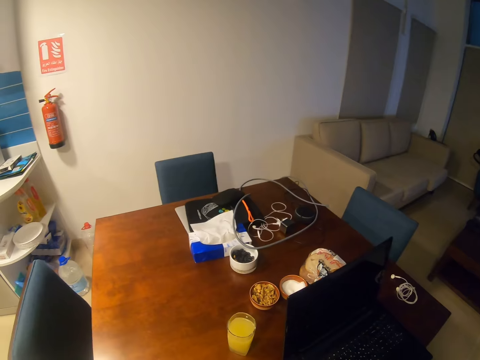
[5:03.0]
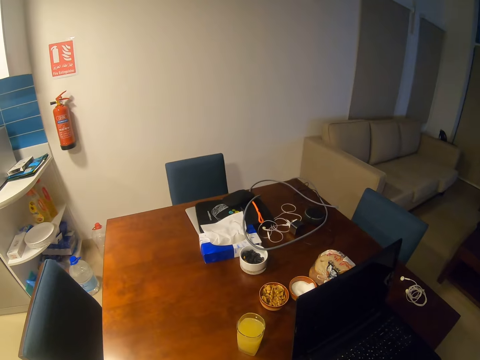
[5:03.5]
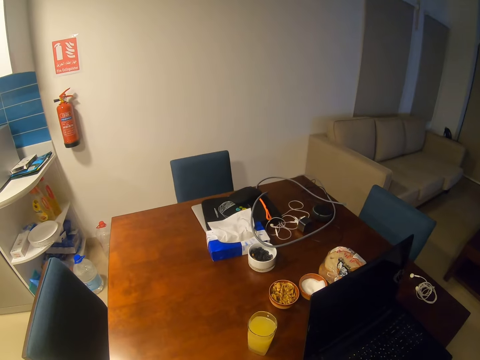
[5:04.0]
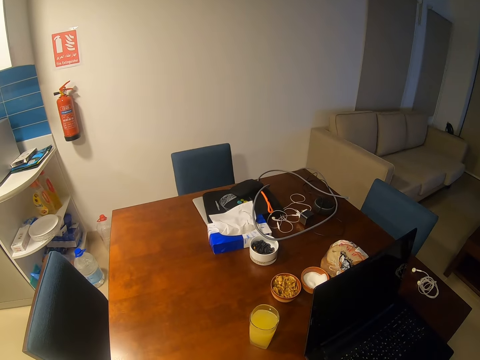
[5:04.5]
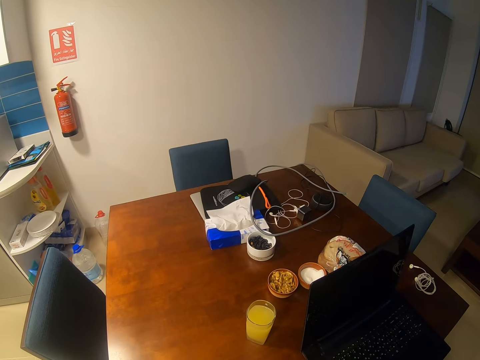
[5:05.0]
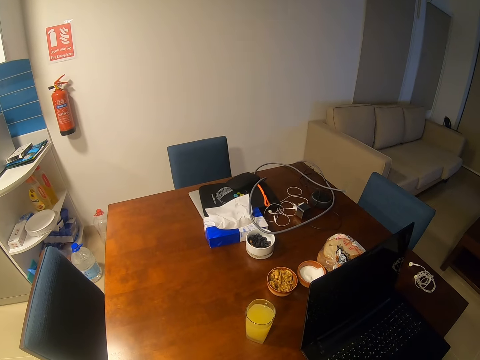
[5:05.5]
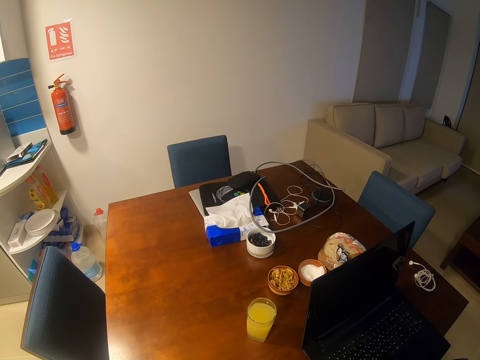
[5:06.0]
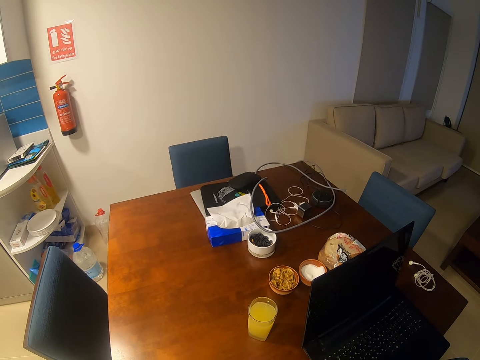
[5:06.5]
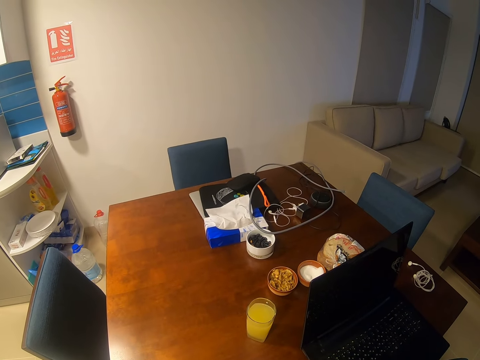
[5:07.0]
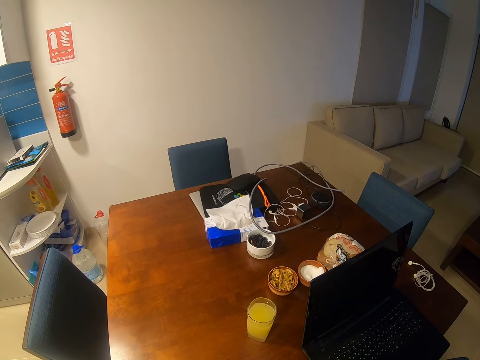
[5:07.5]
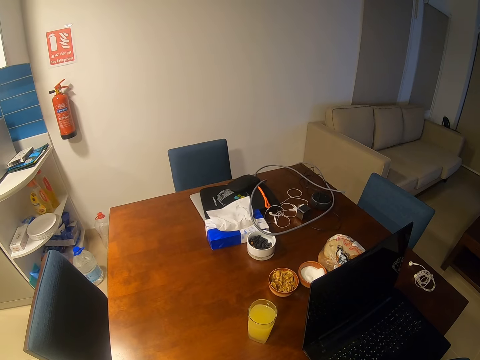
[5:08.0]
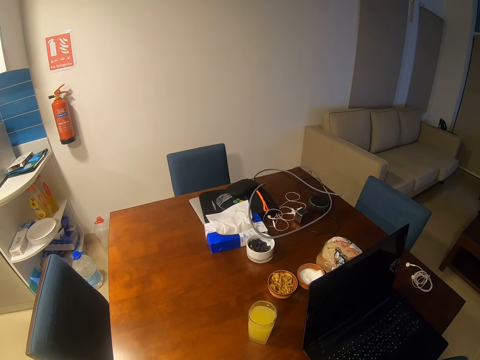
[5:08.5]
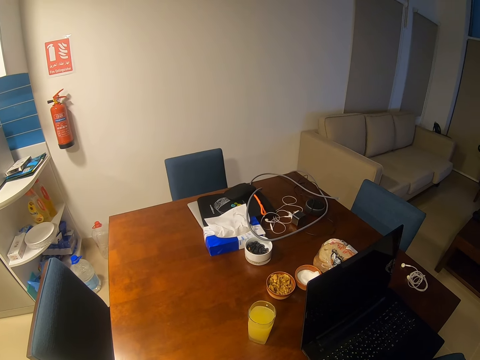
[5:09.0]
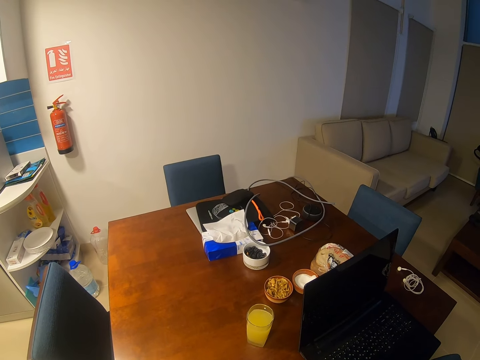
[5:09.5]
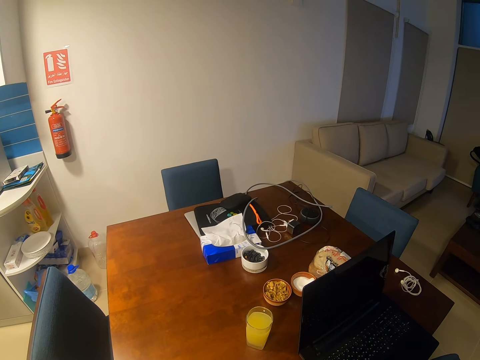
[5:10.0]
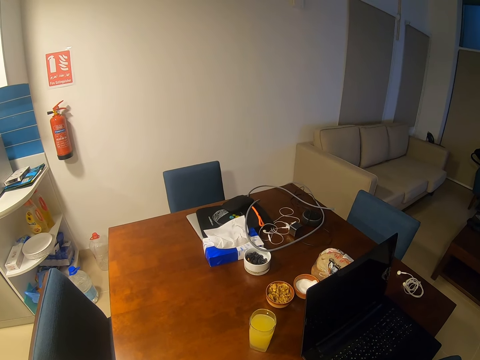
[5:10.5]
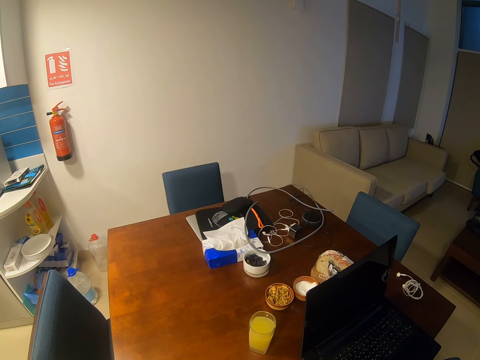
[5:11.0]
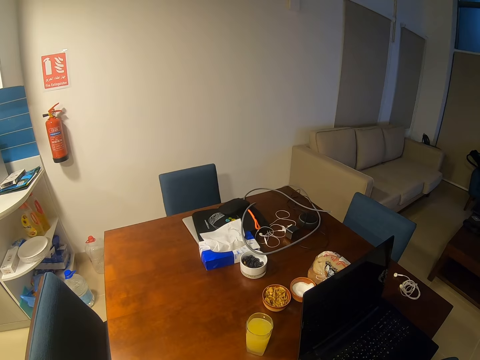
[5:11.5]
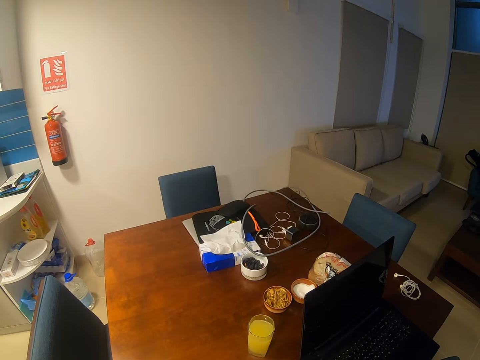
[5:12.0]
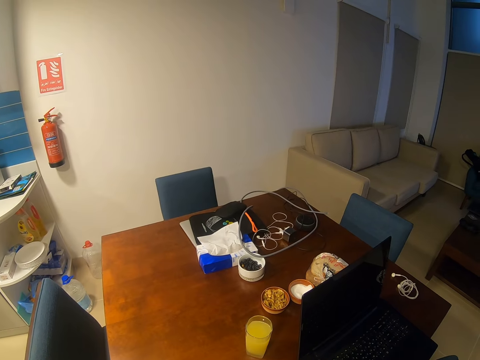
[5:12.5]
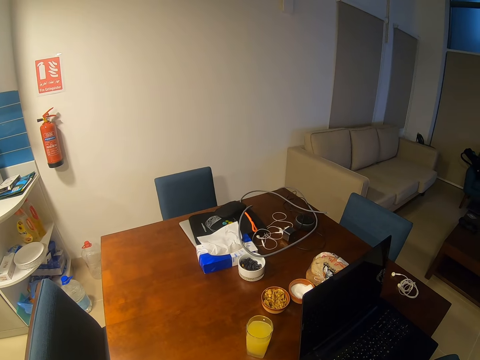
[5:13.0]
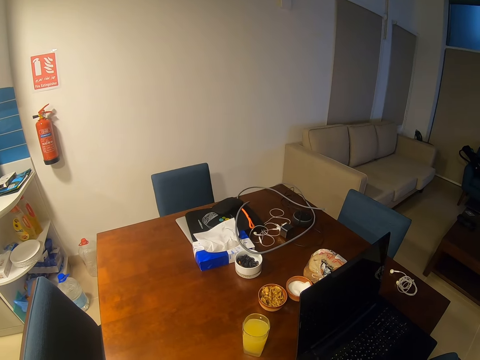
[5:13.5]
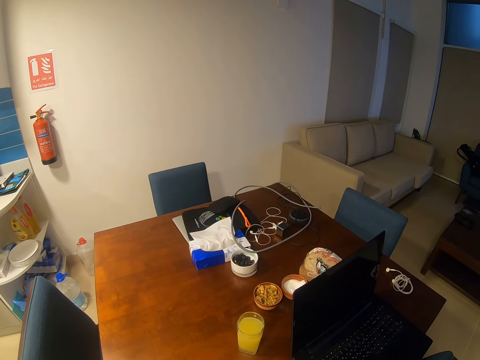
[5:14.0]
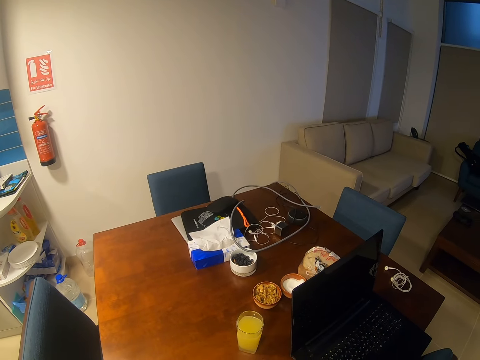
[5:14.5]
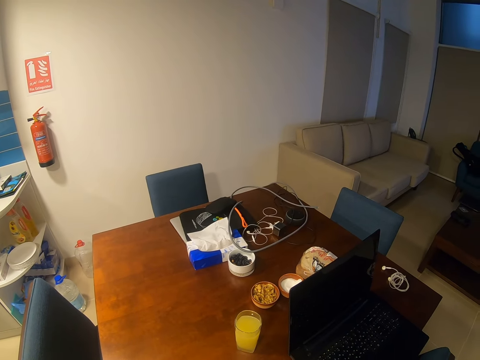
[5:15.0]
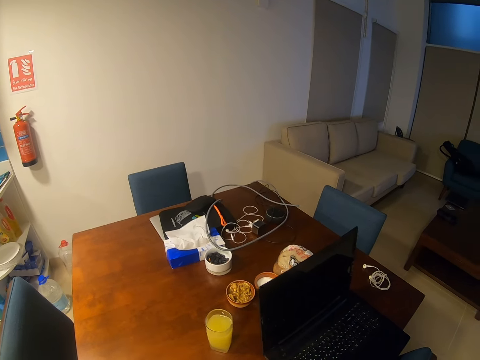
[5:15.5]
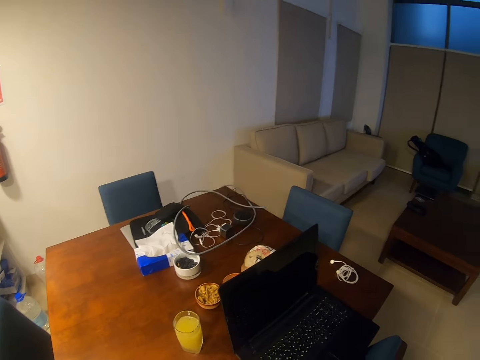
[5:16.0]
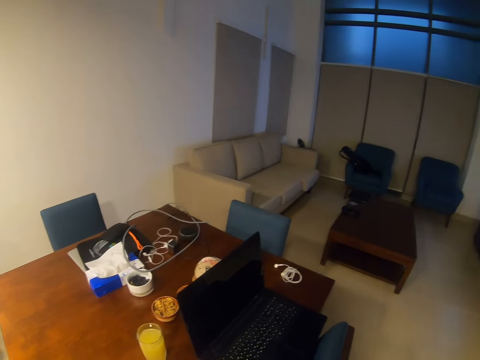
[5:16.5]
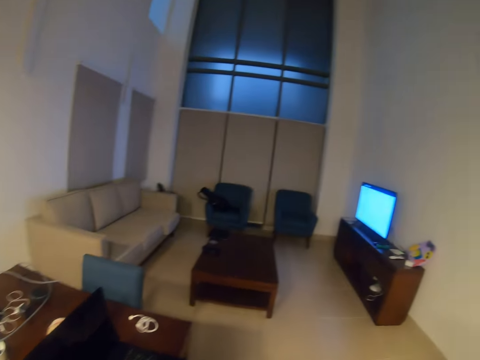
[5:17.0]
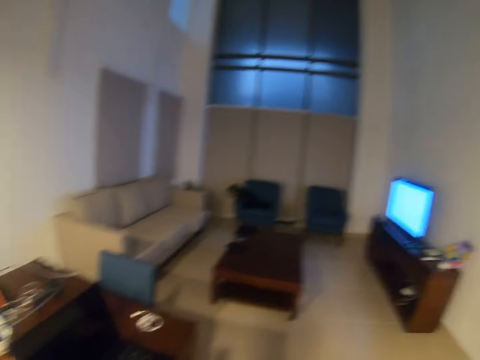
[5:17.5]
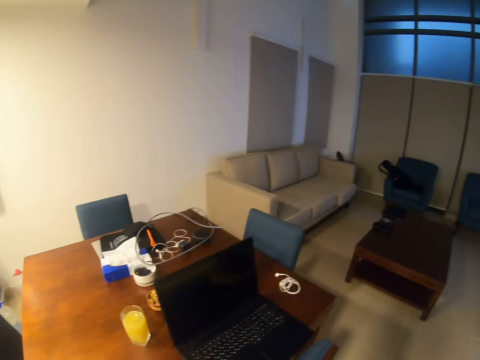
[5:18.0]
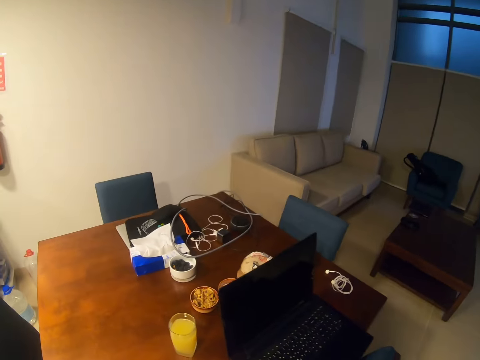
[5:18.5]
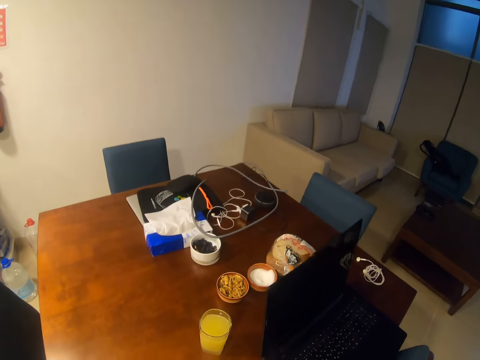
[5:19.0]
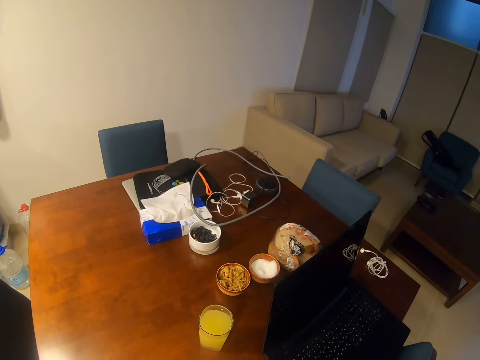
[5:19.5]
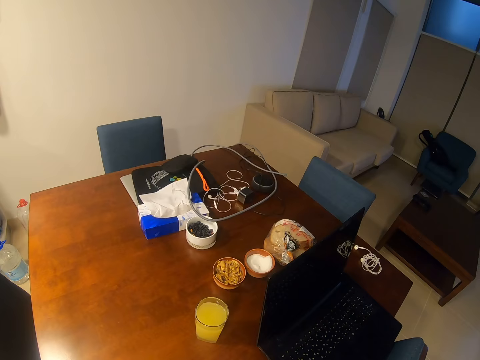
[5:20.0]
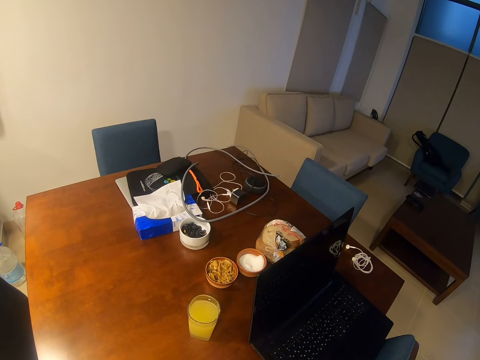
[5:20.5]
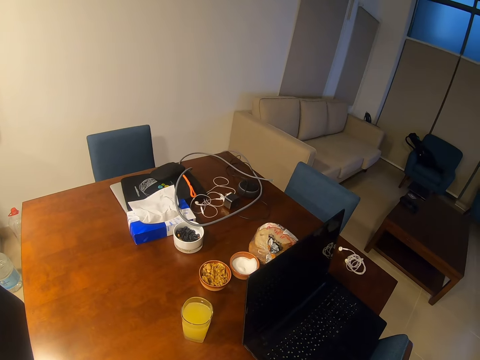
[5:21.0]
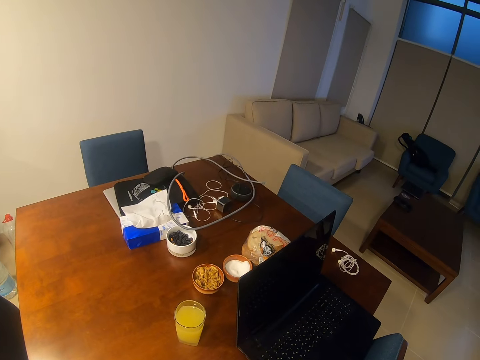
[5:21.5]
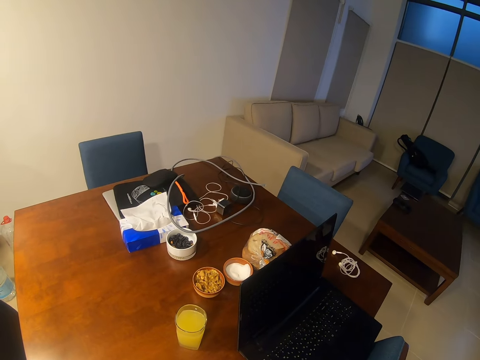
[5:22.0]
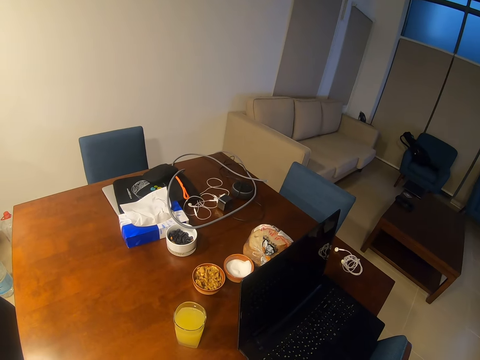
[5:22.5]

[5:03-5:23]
The camera wearer walks to the dining table. They stand next to the table. They look around the room.

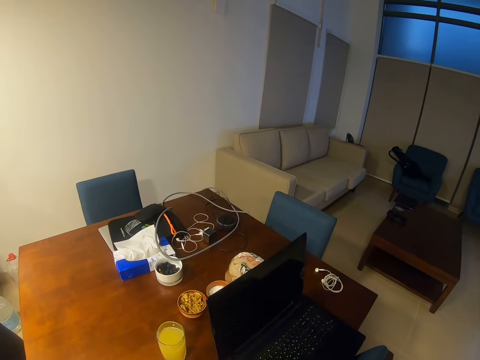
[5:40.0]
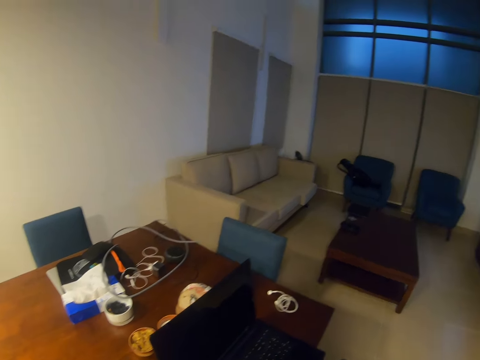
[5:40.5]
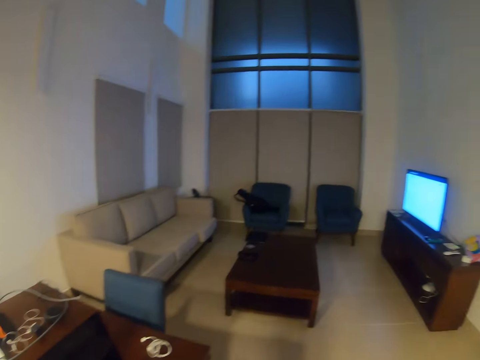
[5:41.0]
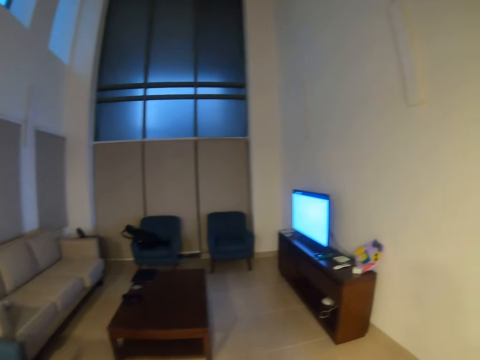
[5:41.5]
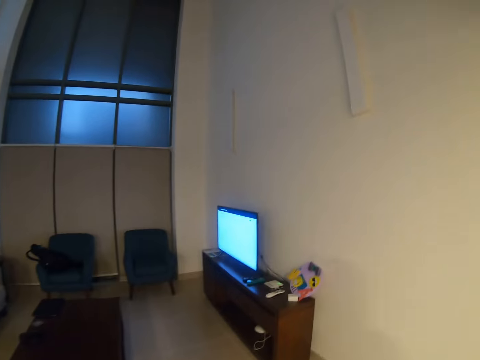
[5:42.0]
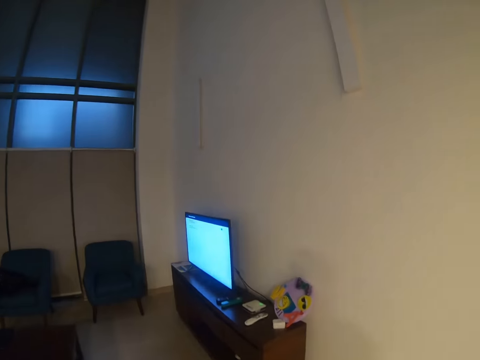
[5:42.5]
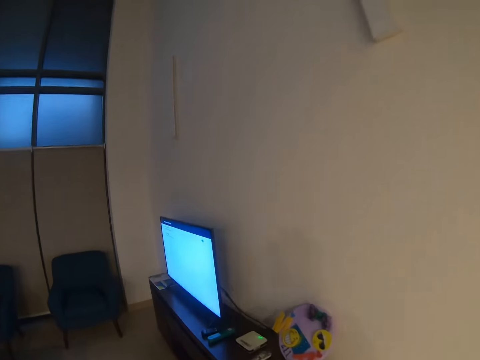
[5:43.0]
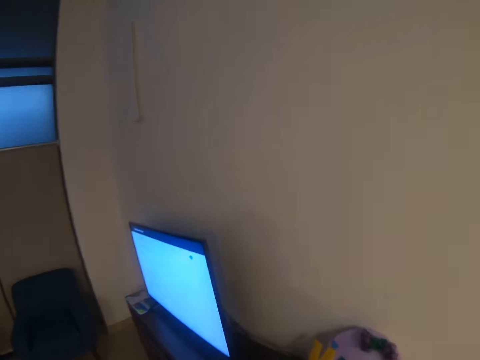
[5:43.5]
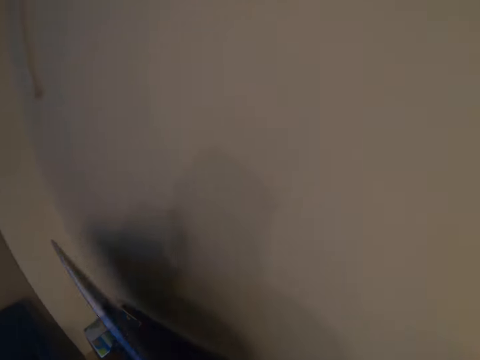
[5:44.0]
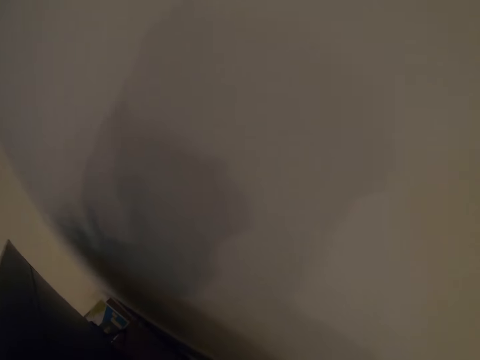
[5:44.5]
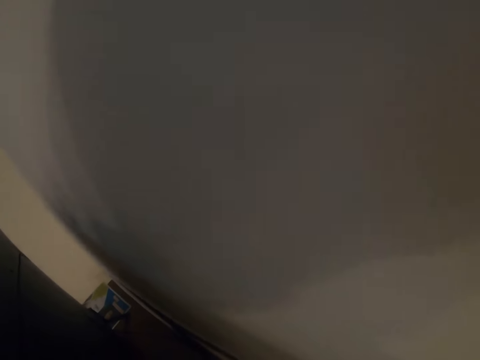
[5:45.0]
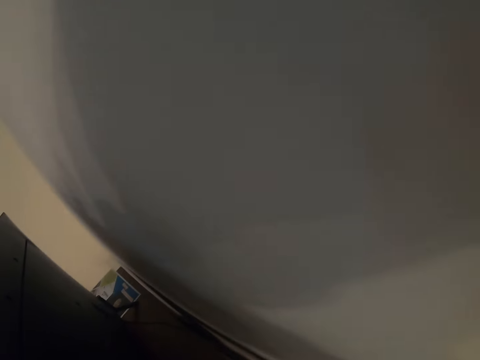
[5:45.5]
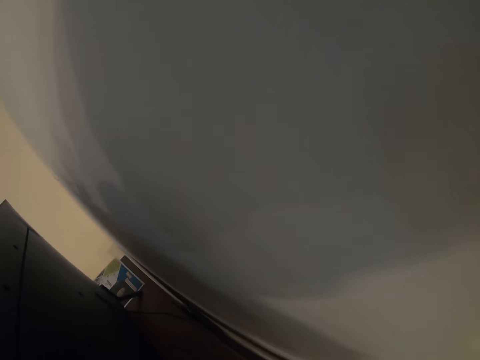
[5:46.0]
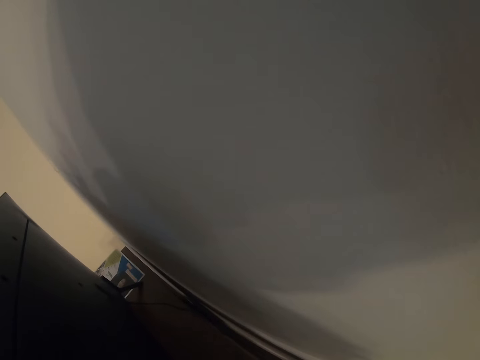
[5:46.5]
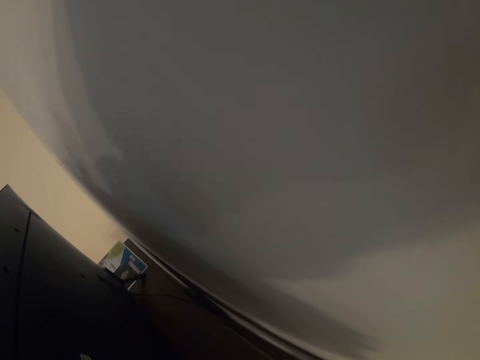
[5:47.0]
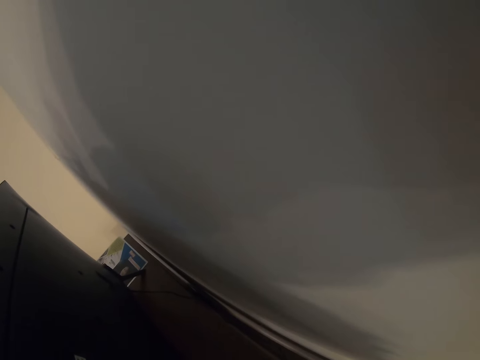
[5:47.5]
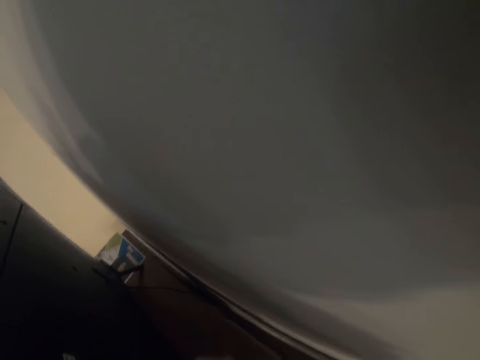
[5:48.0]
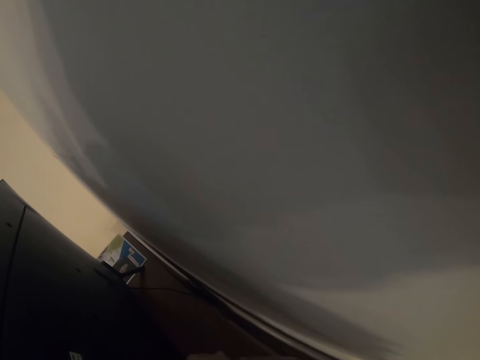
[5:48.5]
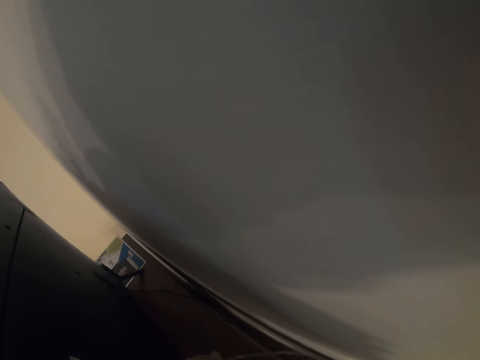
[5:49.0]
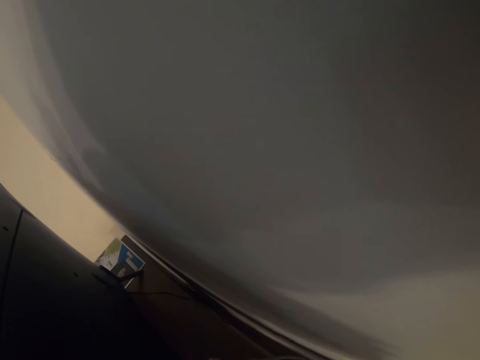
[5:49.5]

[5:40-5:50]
The camera wearer walks towards the sitting area. They check the TV.
